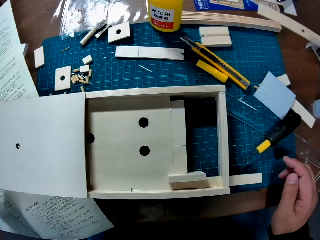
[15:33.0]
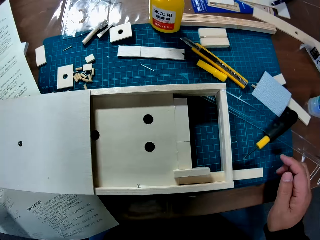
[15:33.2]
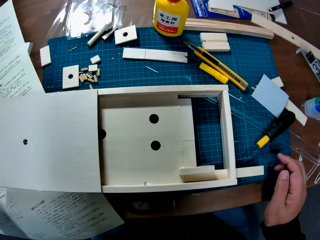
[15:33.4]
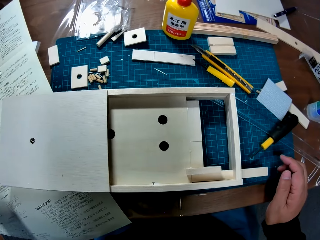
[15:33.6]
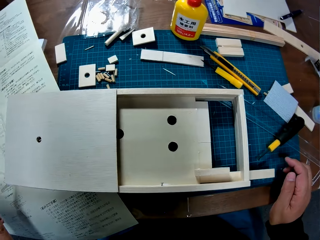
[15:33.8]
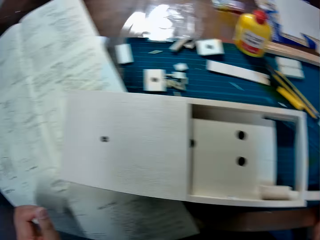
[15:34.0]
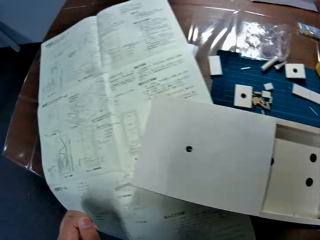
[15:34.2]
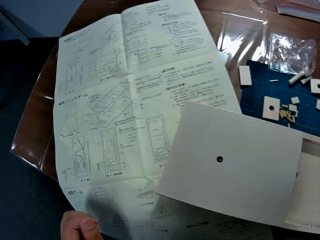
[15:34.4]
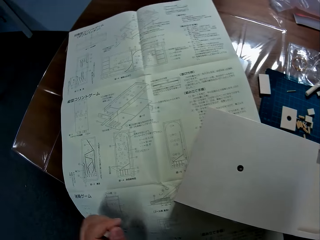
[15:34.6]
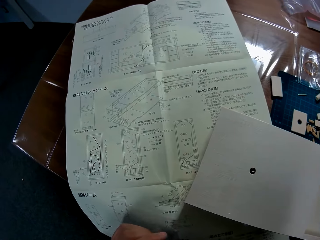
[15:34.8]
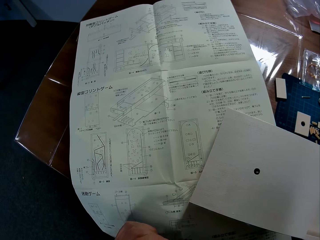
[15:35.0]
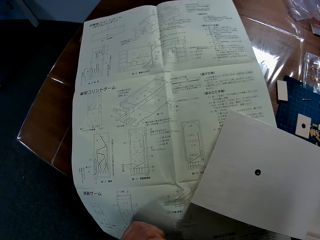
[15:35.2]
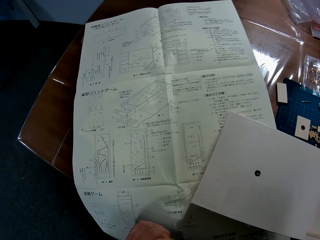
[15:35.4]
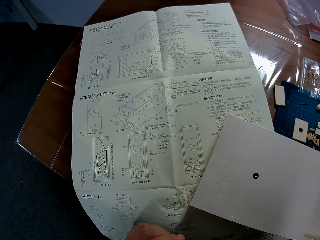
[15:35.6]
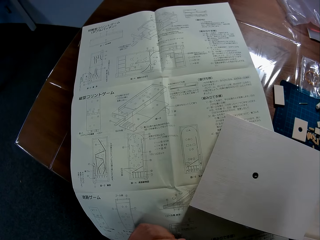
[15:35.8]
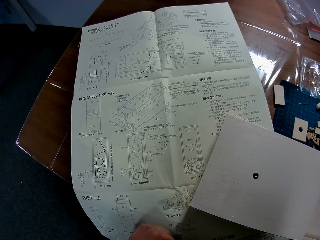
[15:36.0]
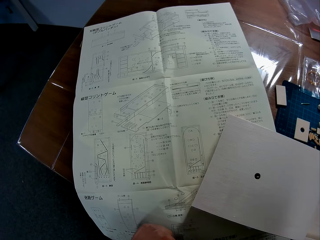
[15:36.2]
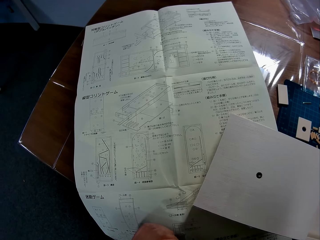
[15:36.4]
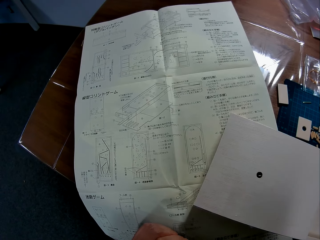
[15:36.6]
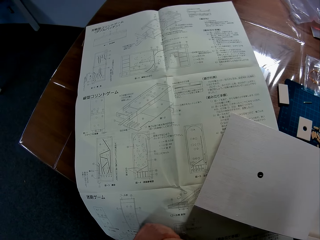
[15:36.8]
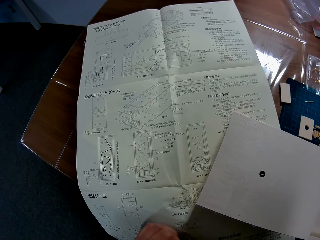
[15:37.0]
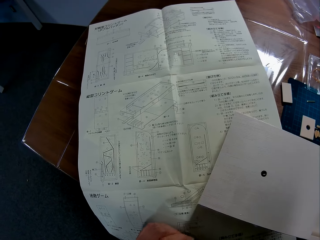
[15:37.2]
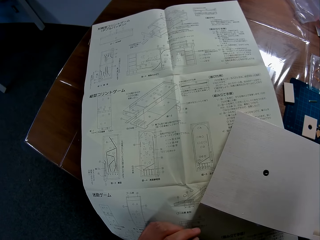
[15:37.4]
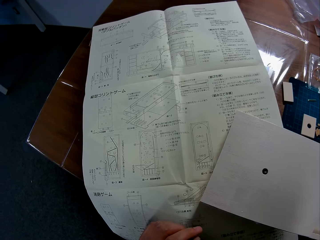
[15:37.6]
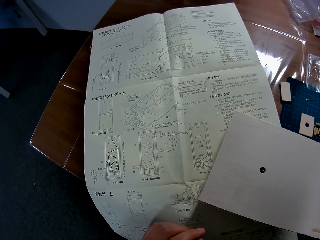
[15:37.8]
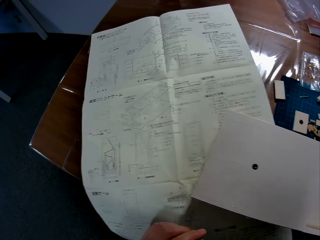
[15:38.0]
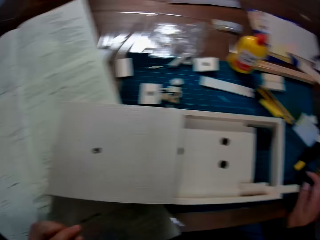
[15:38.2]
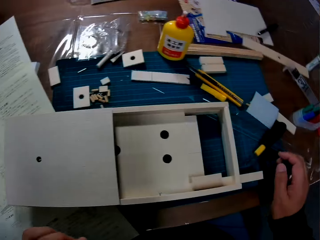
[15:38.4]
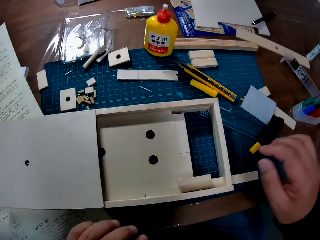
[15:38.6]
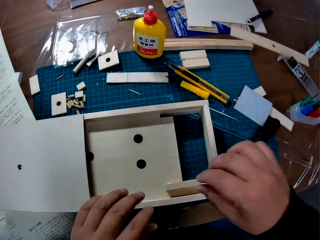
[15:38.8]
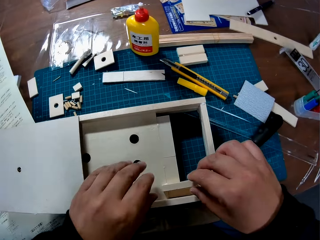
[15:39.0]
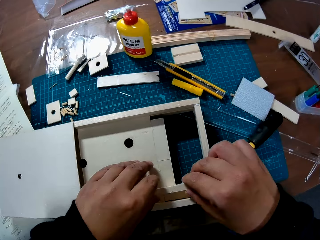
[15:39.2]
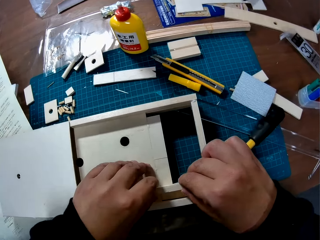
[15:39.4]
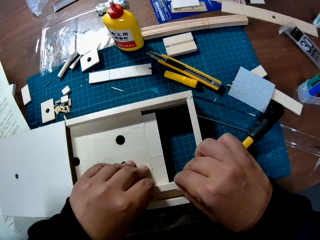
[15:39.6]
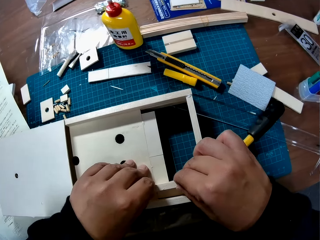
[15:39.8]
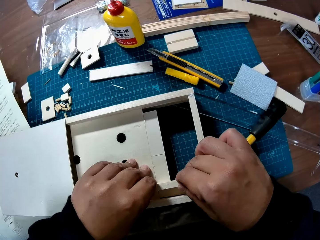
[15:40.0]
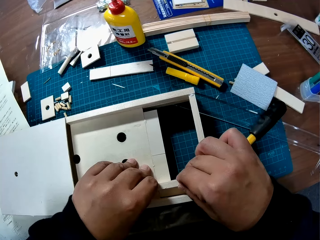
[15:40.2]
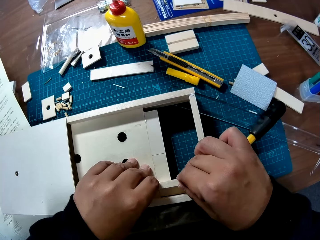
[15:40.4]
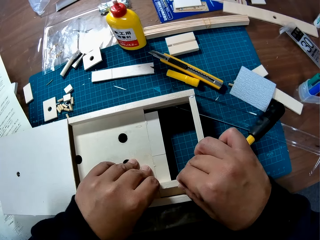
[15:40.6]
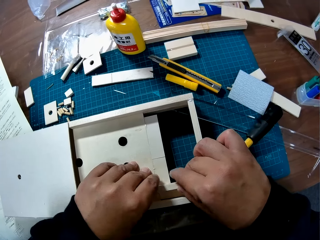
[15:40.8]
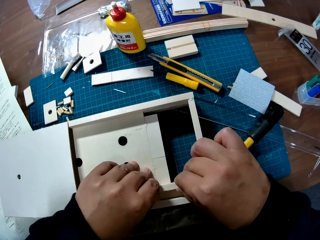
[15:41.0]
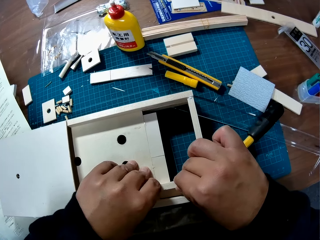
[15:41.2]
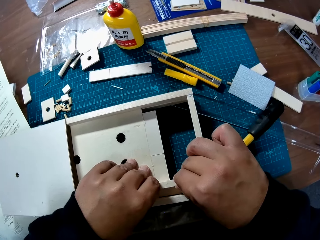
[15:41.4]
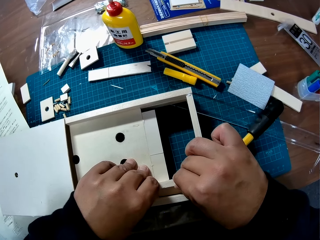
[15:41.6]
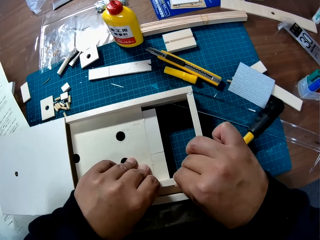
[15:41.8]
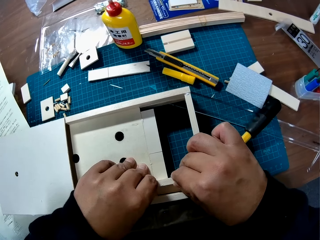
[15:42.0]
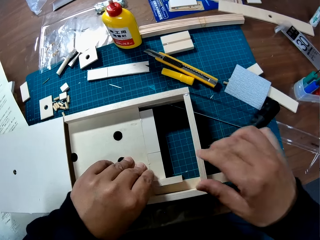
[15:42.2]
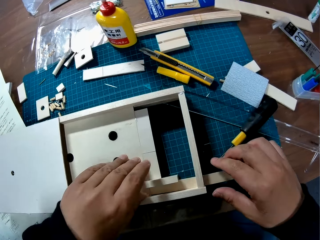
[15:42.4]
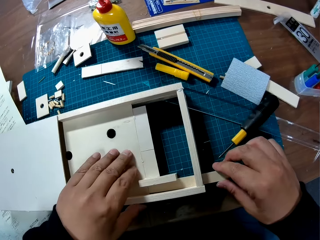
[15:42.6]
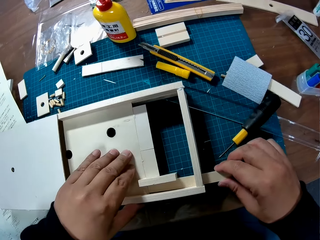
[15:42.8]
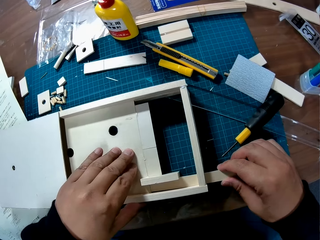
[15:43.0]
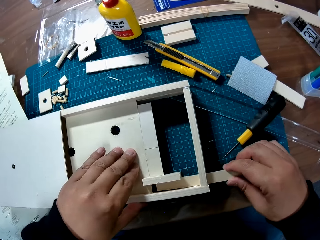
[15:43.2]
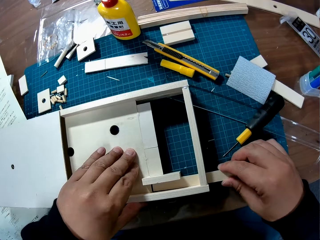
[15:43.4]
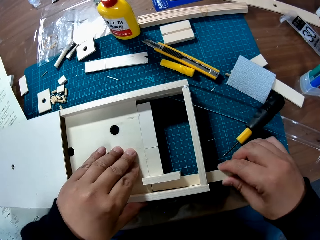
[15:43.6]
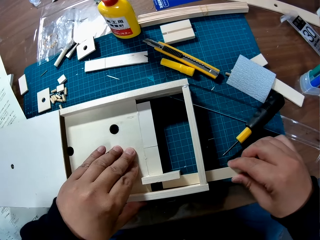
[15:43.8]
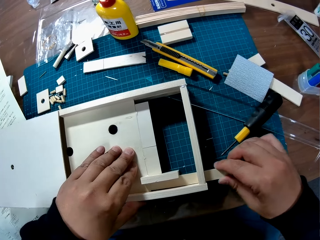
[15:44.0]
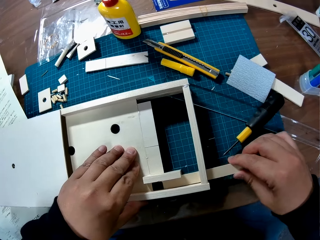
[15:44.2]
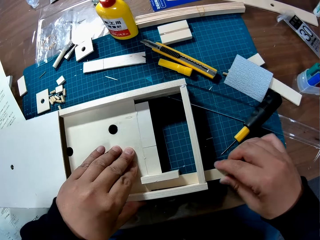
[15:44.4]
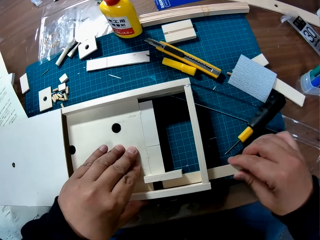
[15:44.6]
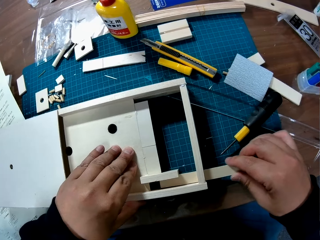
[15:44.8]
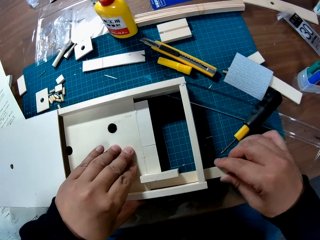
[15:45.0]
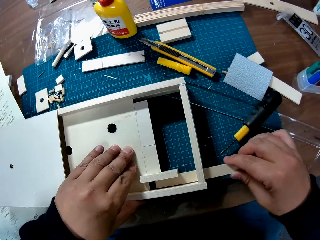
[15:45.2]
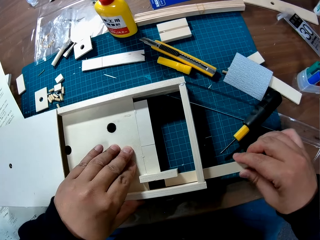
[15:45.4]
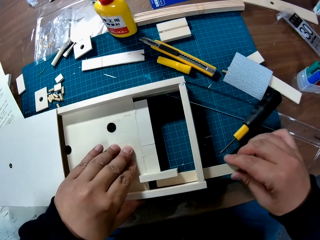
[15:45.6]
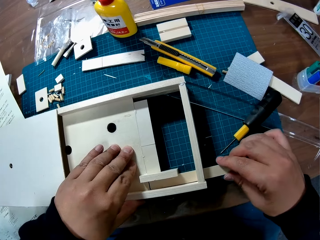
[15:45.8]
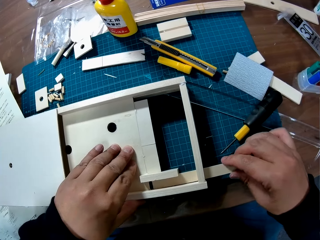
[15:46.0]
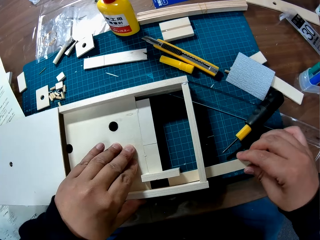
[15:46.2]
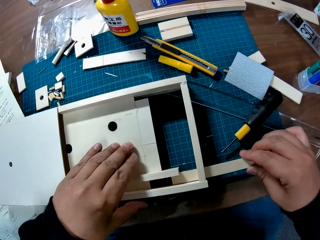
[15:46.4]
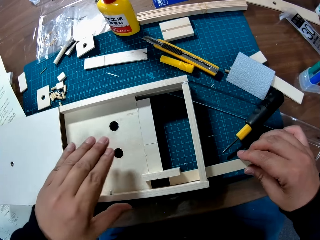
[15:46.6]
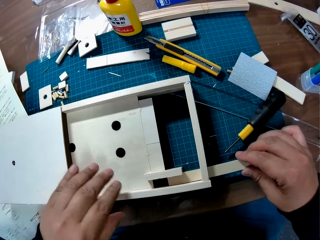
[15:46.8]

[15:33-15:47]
The camera wearer studies a manual sheet on the table. They align a part and the wood piece in the woodcraft box. They hold the wooden craft by two hands. They push in and out a piece of wooden craft material.

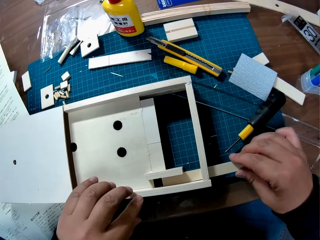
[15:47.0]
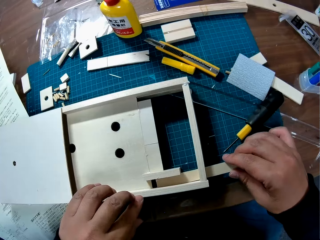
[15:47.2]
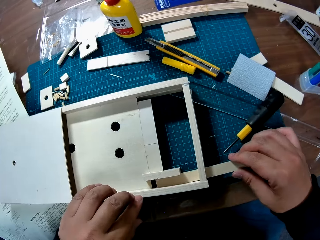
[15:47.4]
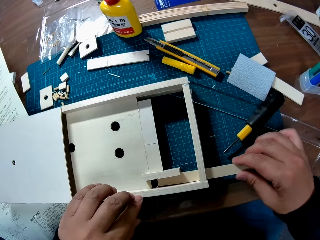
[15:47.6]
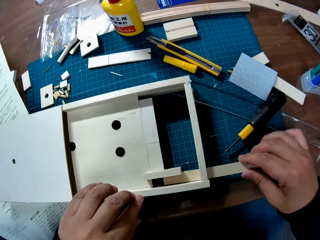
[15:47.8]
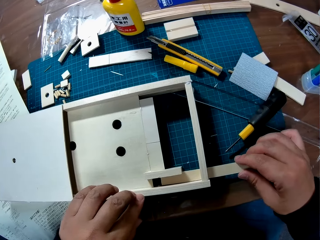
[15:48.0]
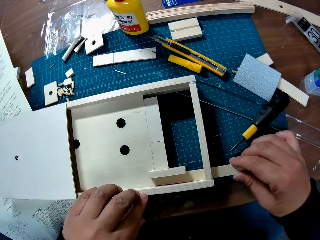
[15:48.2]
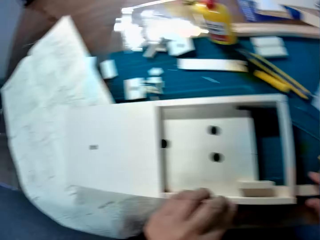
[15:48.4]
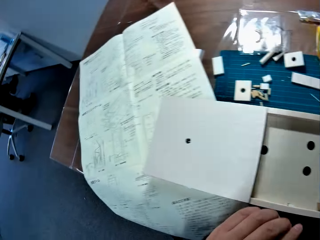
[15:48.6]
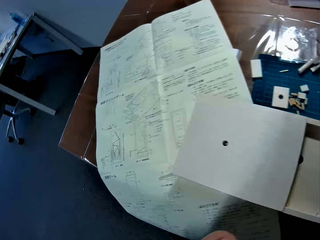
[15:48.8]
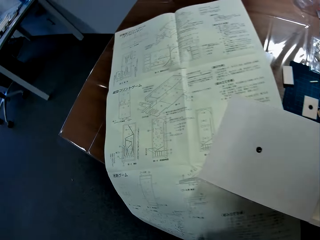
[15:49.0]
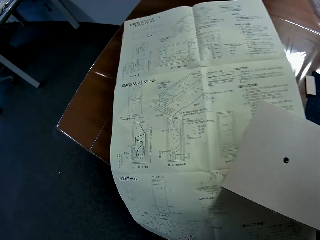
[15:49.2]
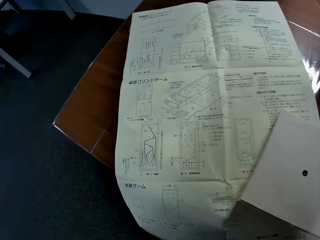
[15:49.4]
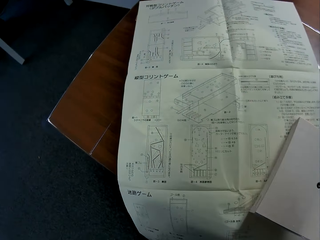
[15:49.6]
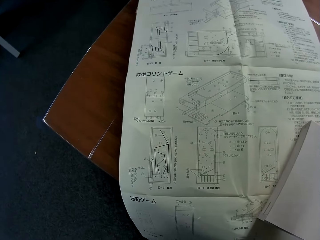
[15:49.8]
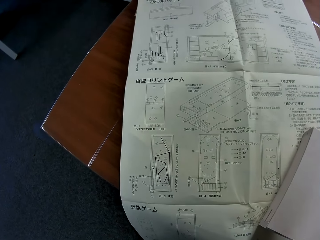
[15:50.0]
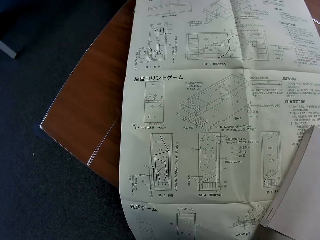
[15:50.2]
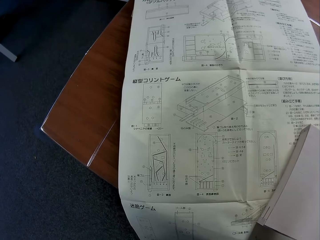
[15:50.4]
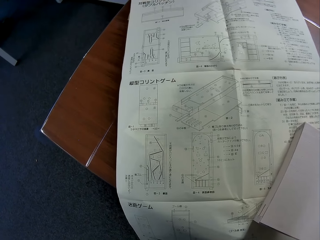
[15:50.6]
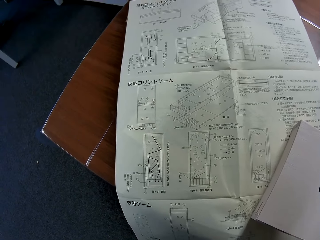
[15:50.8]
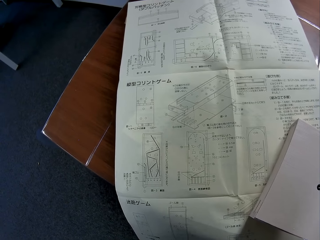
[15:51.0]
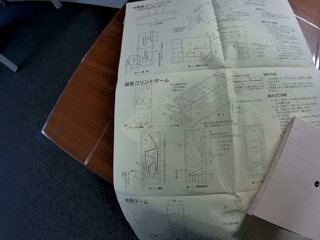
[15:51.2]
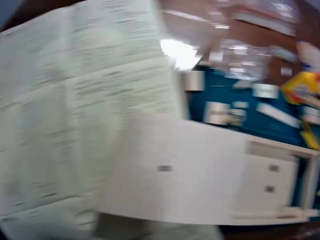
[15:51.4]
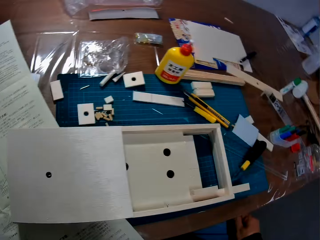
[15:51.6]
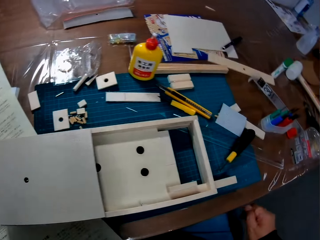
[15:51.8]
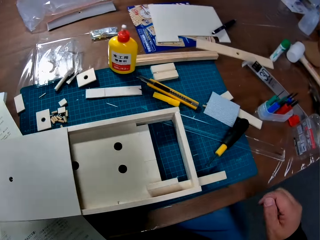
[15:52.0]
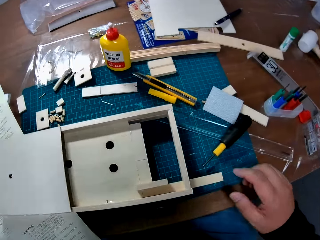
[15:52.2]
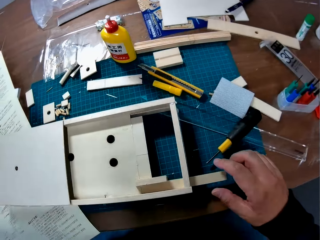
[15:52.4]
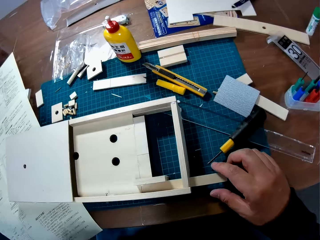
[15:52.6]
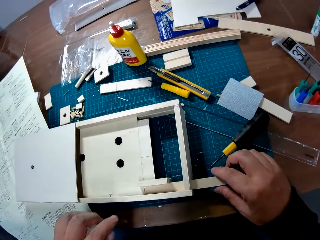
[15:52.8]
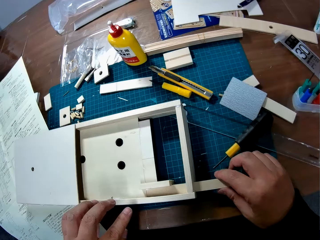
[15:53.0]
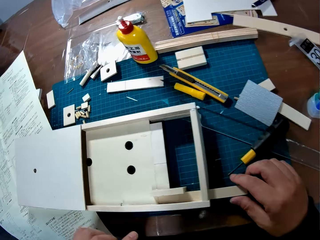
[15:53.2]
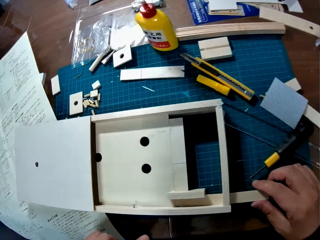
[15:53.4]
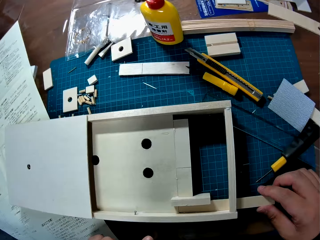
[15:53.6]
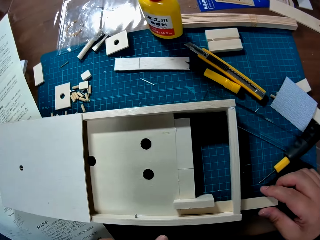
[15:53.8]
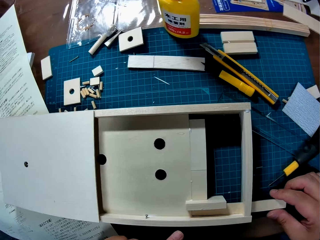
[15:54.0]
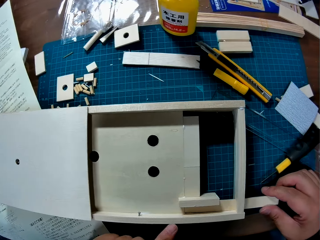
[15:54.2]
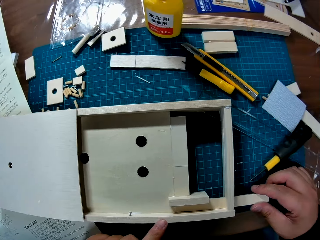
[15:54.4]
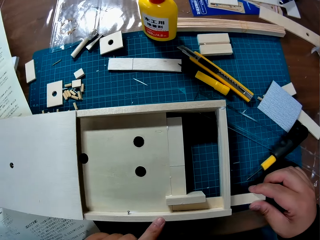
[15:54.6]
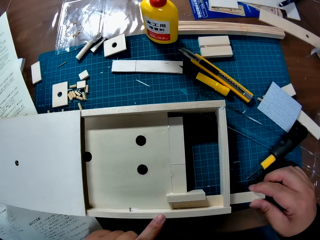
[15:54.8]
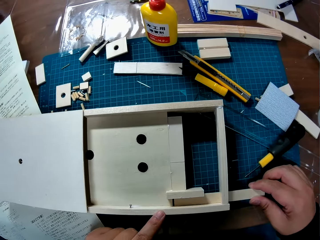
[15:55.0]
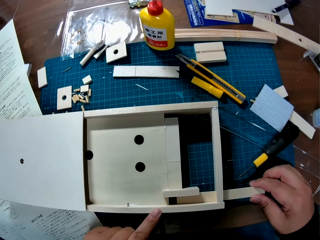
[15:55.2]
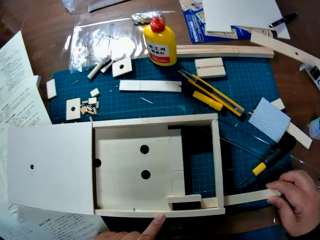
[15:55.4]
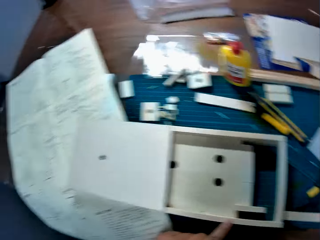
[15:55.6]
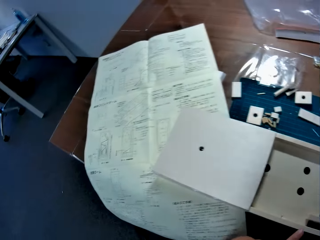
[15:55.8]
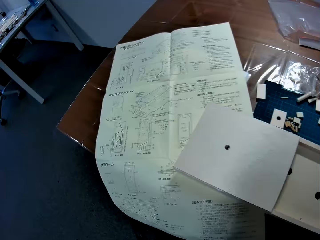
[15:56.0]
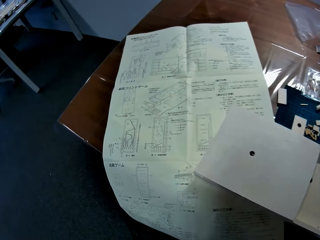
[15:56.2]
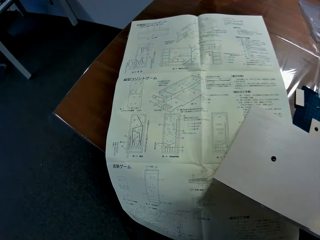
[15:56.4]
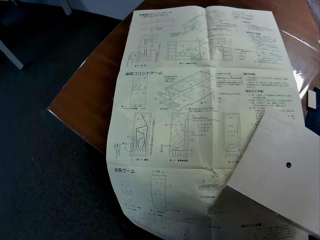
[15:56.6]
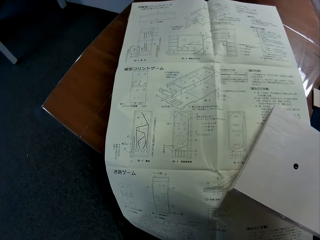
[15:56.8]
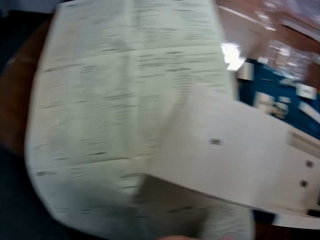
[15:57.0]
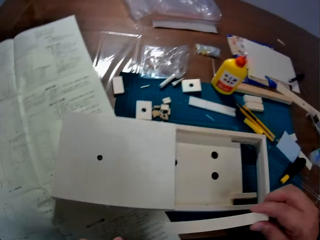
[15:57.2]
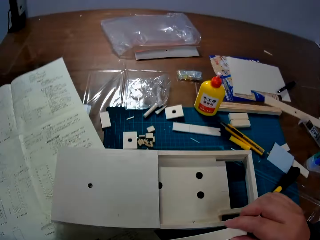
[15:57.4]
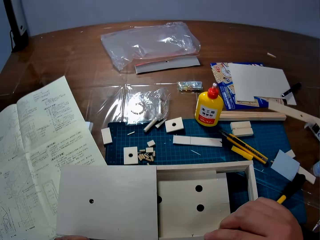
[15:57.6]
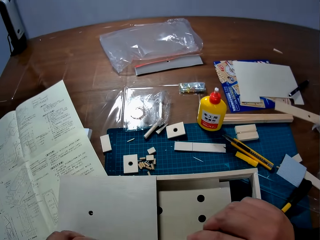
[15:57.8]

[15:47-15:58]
The camera wearer studies a manual sheet on the table. They remove the wood piece from the woodcraft box. They refer to the manual.
